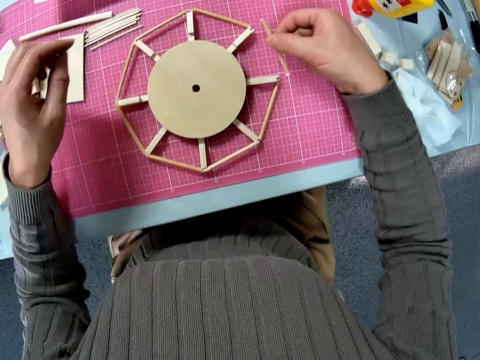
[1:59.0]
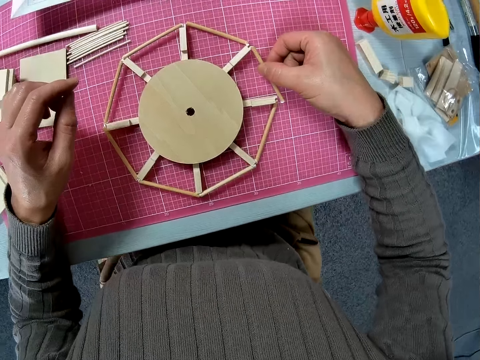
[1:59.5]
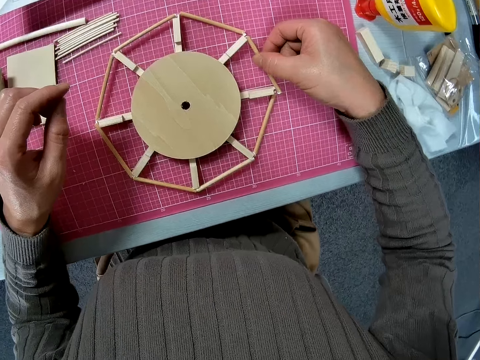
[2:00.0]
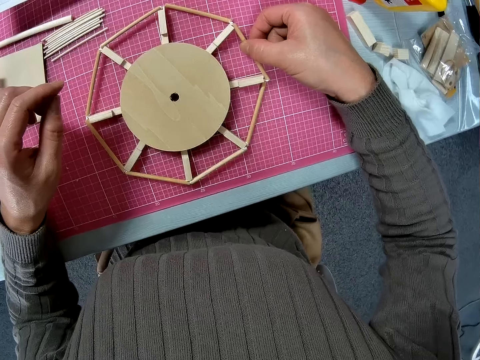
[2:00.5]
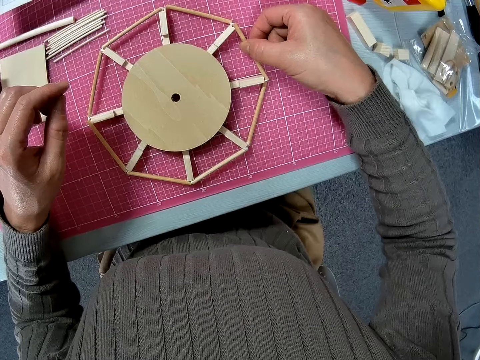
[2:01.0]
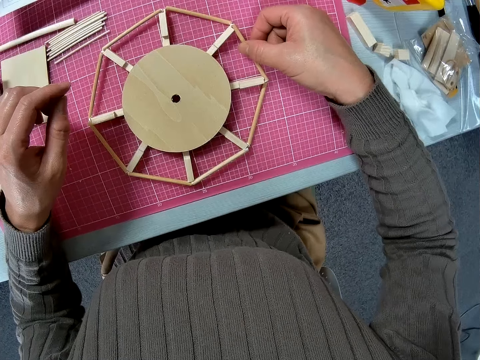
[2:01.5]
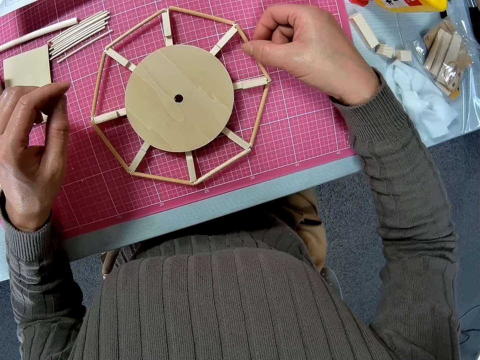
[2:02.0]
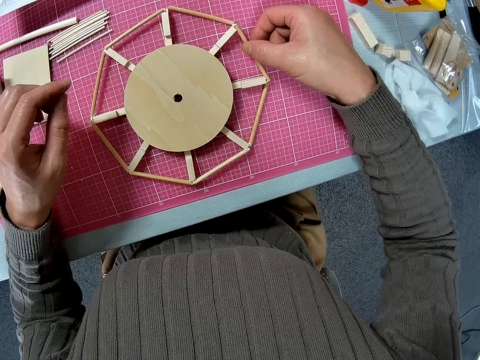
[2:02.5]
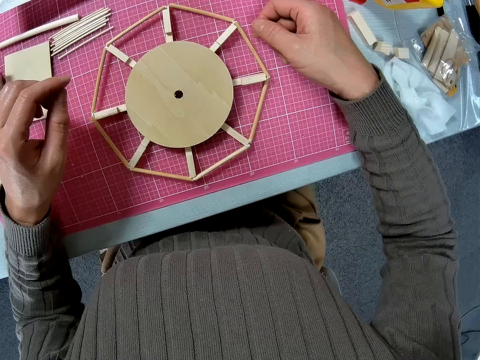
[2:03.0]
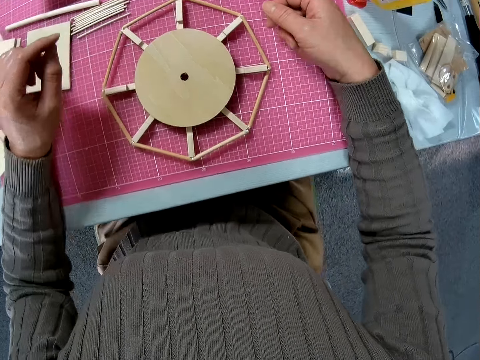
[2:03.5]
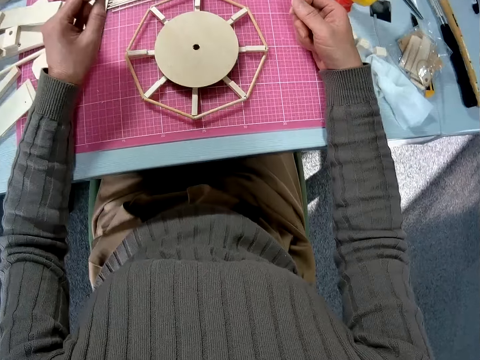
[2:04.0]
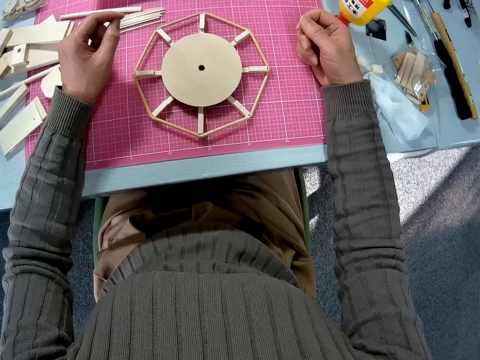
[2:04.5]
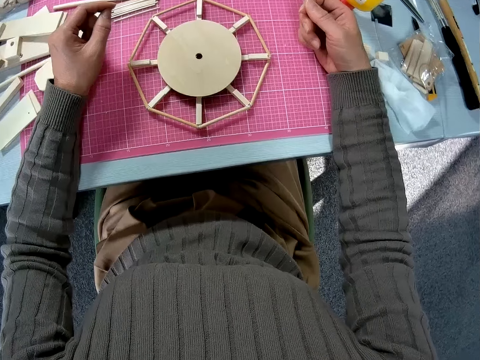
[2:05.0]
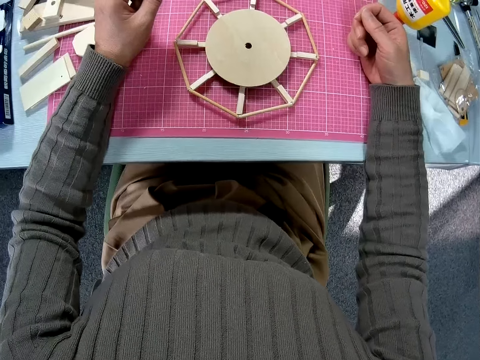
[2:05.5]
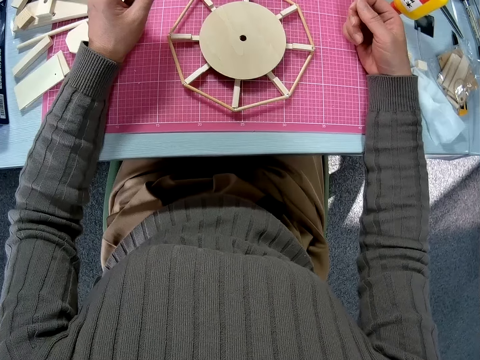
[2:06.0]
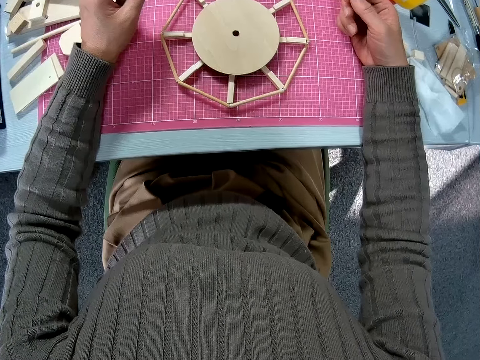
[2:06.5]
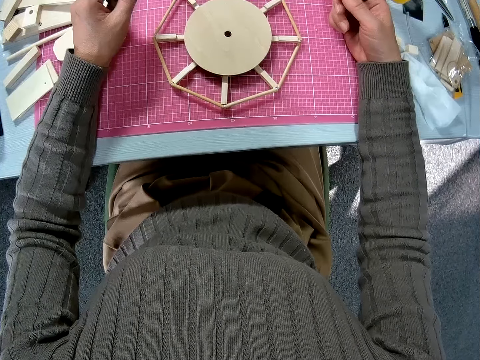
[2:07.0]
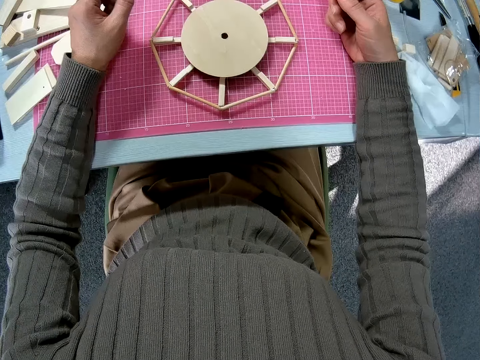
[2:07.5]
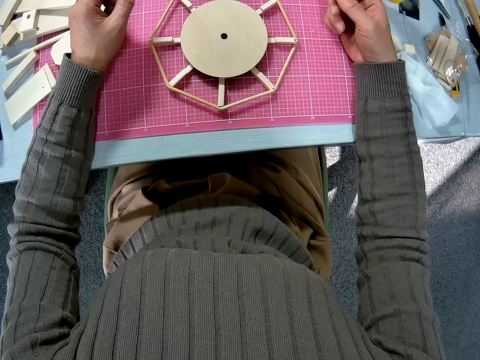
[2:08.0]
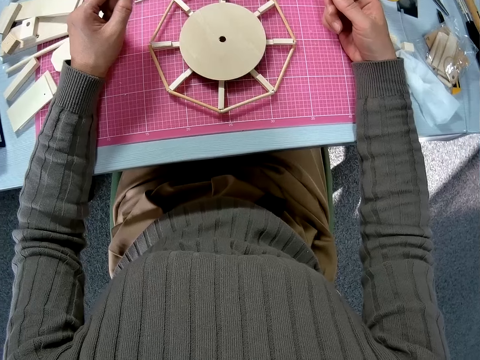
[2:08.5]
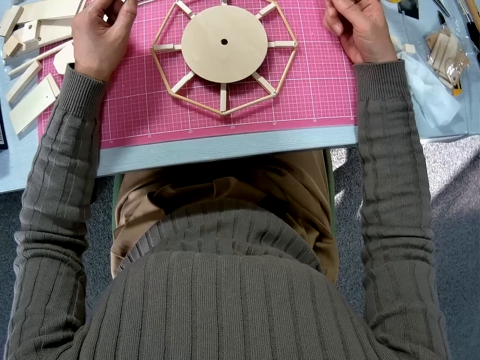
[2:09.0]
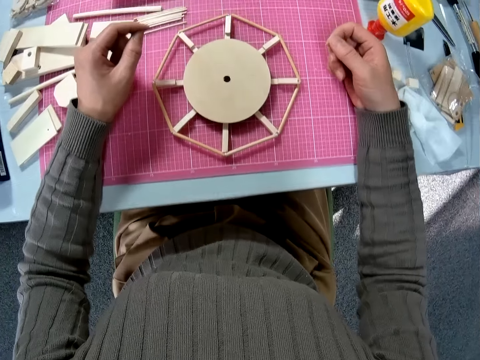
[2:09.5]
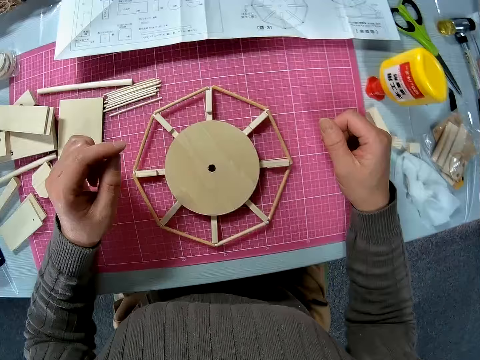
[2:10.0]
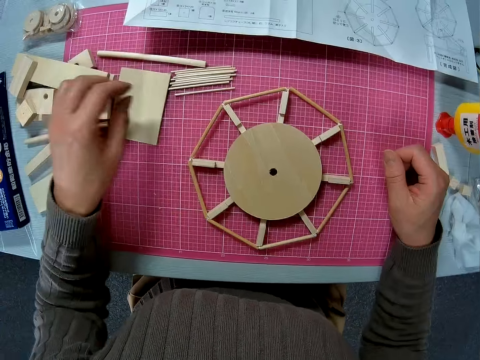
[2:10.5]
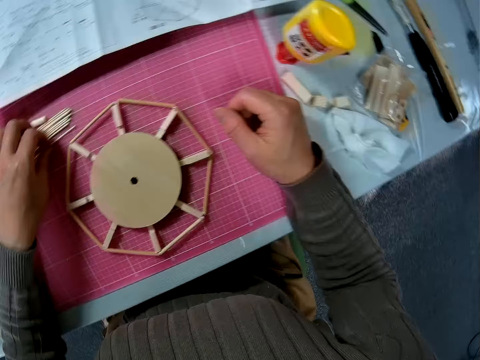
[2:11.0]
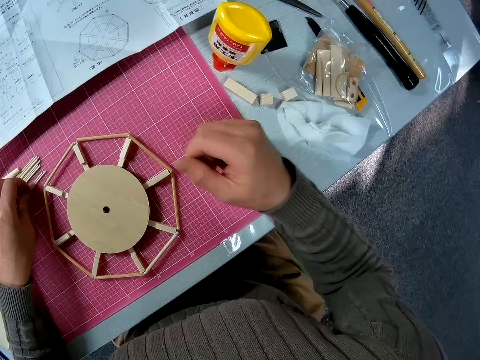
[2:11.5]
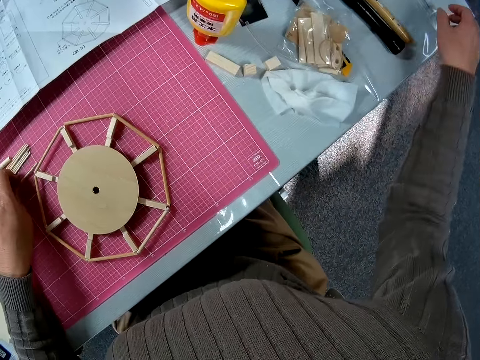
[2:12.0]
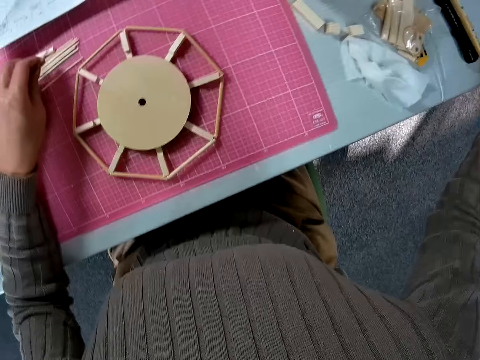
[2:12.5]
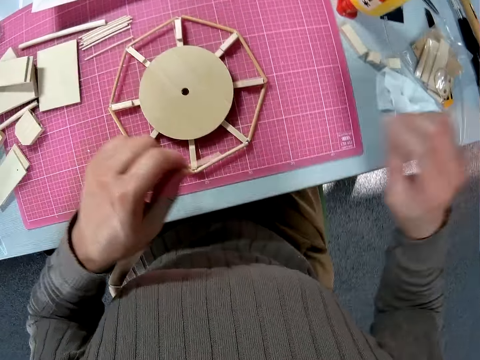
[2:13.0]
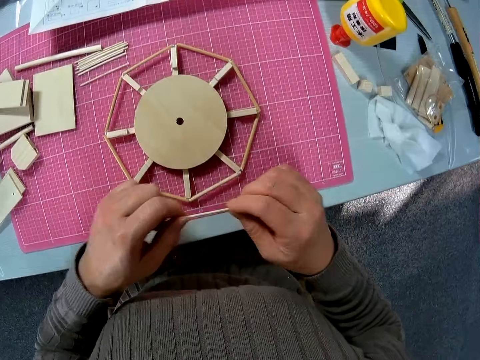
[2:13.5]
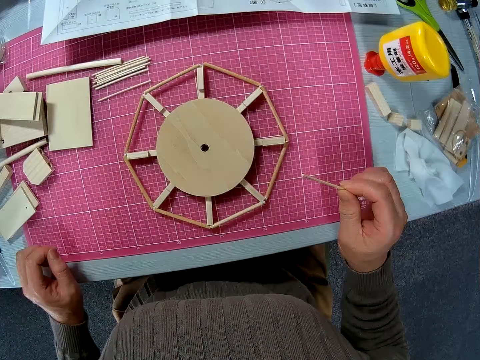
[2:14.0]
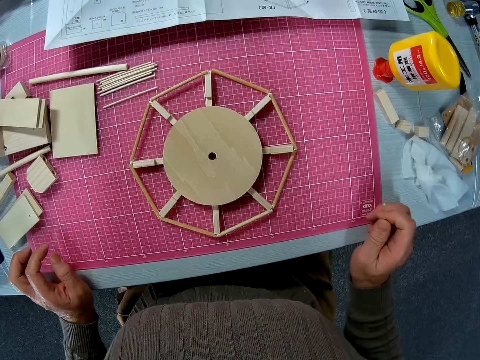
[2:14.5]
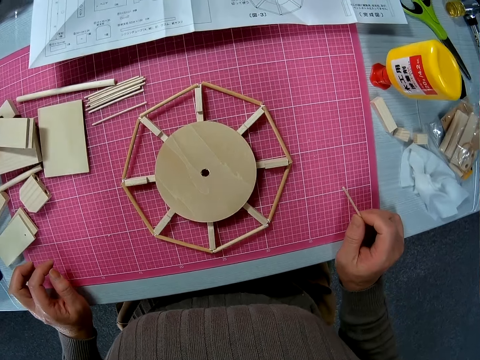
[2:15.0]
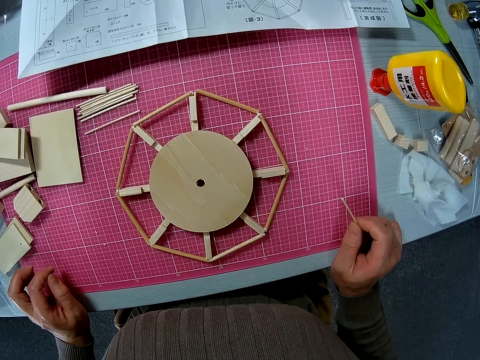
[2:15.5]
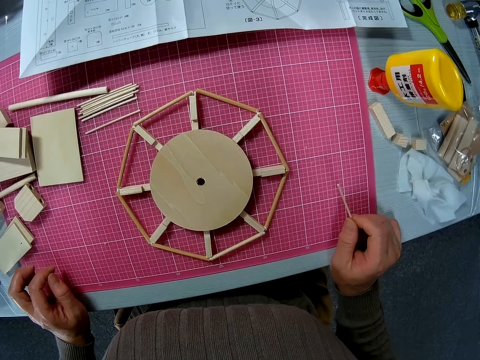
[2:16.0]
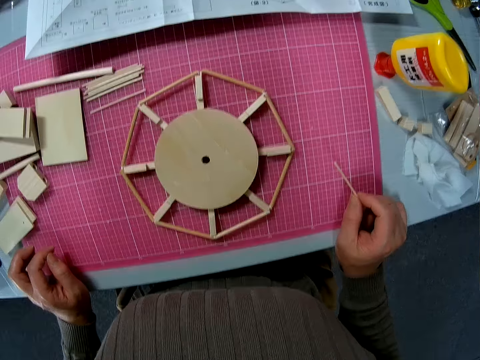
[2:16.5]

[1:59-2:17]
The camera wearer rests hands on the table. She takes a wood piece on the board with her left hand. She reaches to the right. She moves the wood piece to her right hand. She holds the wood piece in hand.

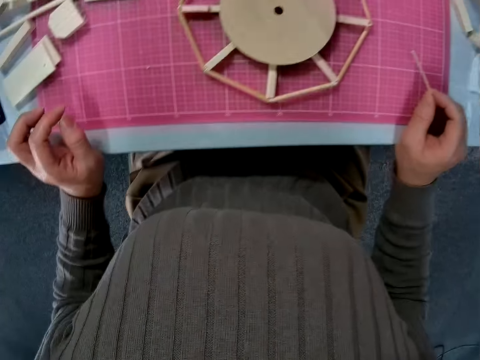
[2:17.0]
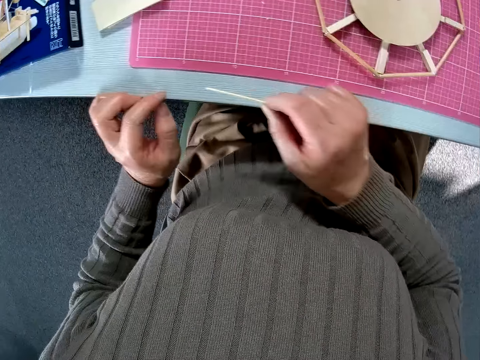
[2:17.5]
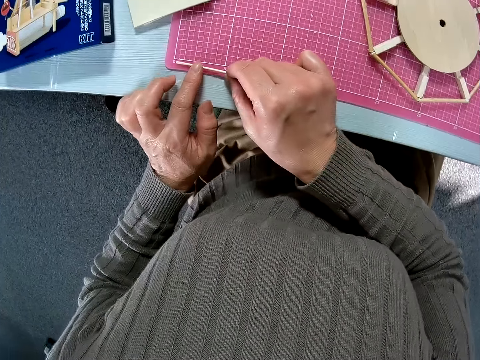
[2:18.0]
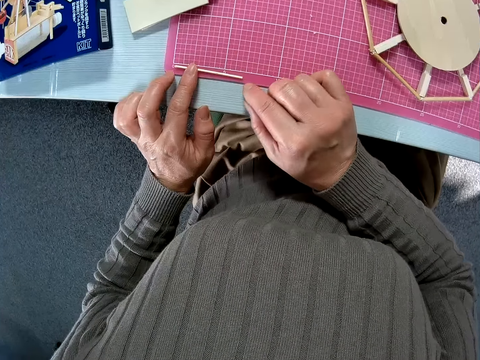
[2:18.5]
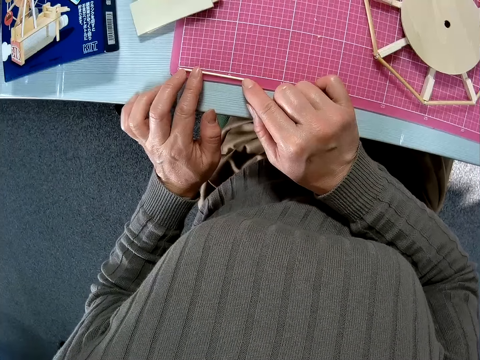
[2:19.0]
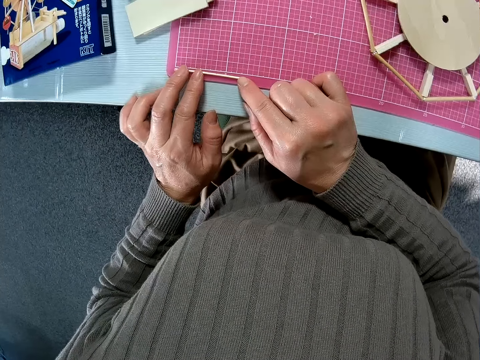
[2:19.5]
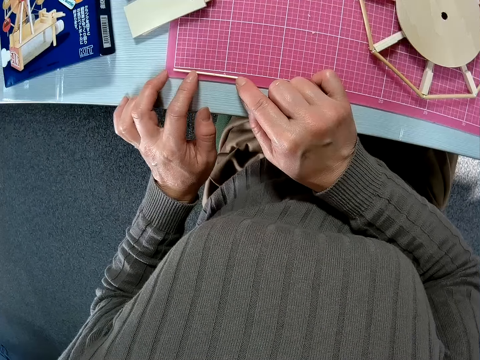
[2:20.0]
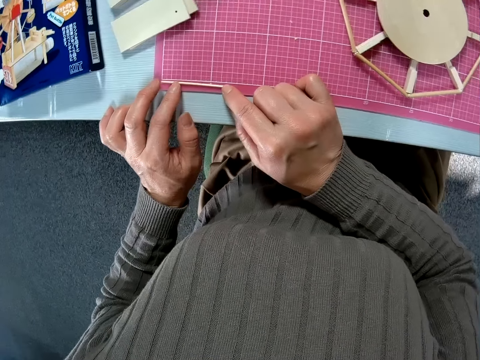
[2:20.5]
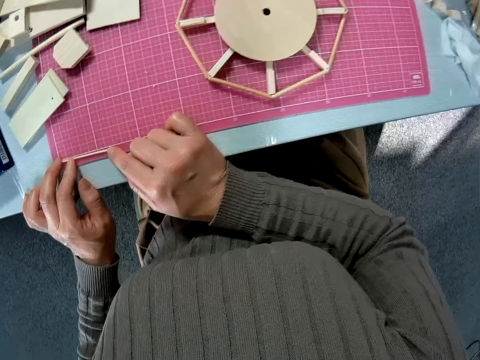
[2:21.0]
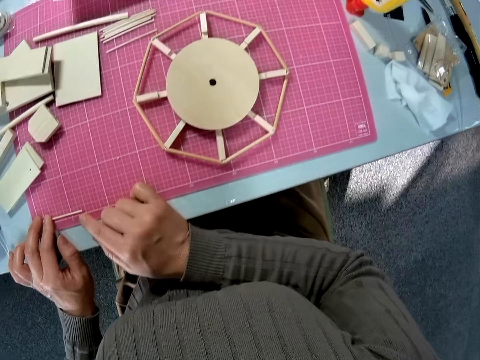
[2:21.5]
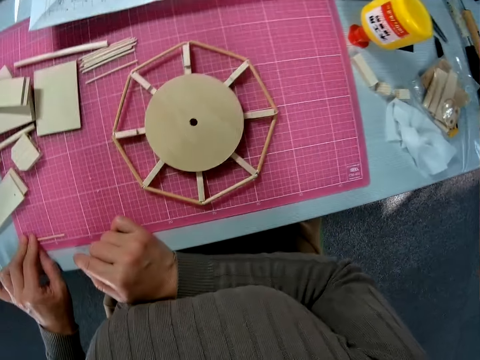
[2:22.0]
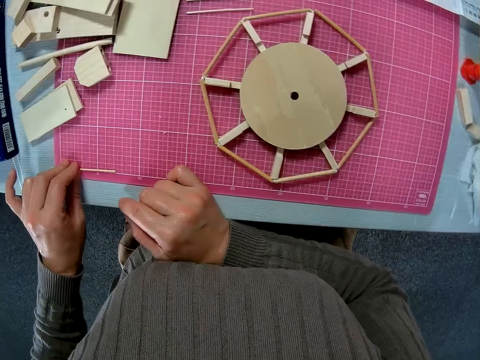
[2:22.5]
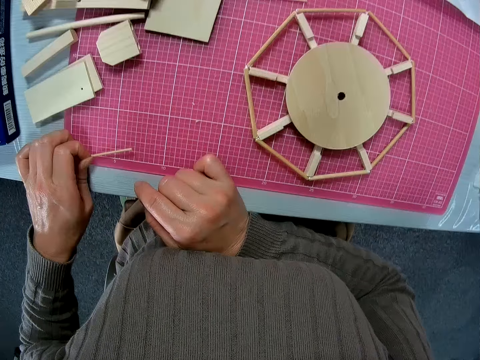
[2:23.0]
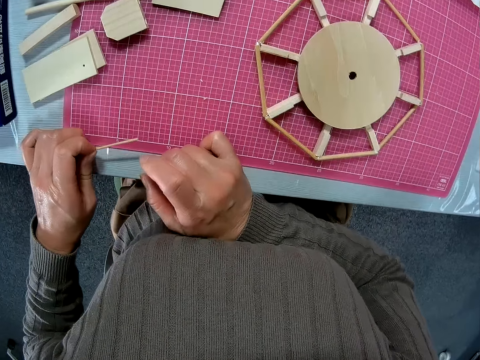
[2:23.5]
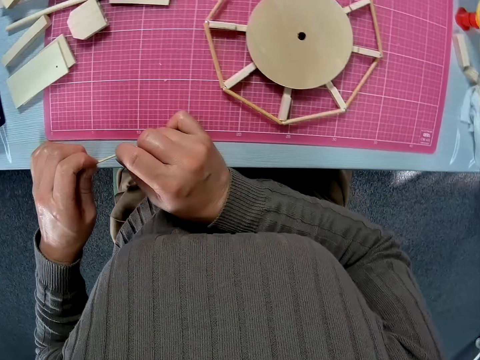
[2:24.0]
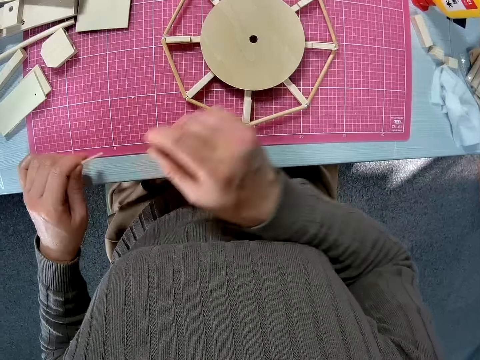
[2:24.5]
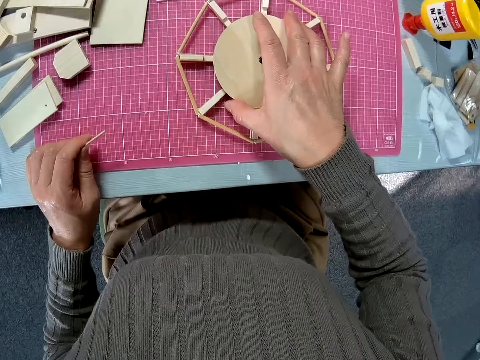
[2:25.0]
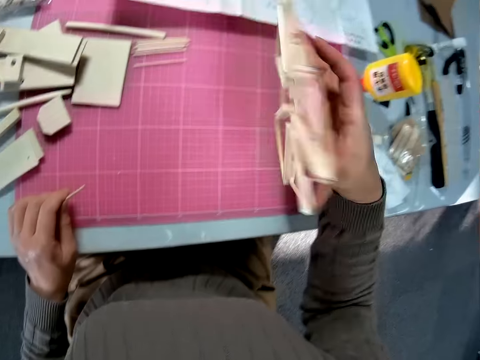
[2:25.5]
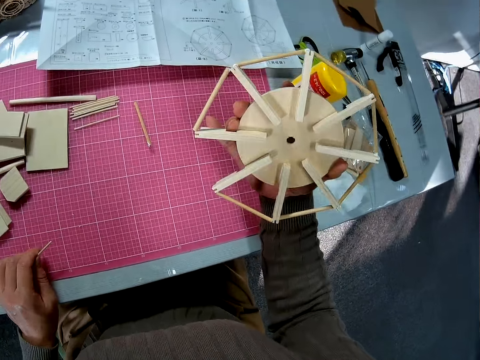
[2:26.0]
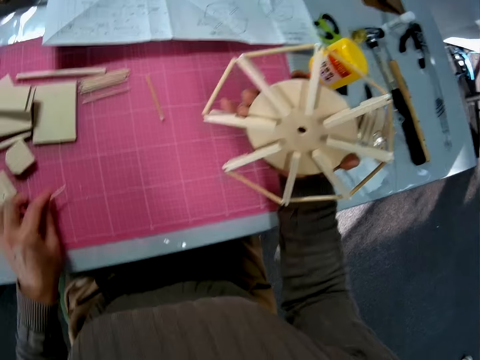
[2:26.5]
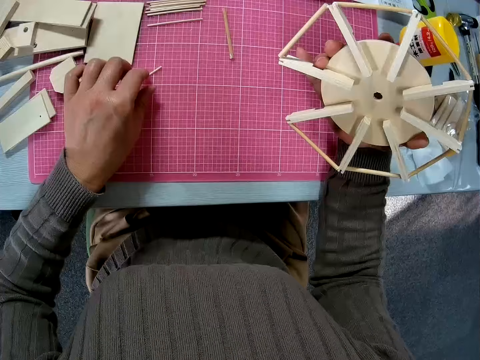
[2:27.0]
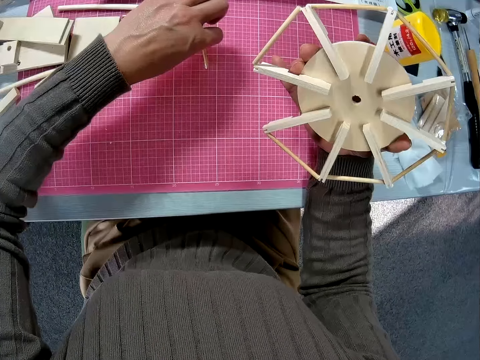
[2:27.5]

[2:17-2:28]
The camera wearer measures the wood piece on the board. She places the wood on the table. She looks around on the table. She holds the wood piece in hand. She lifts the circular wood piece or woodcraft on the board with her right hand. She looks at the woodcraft.
